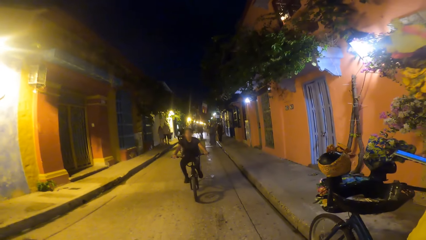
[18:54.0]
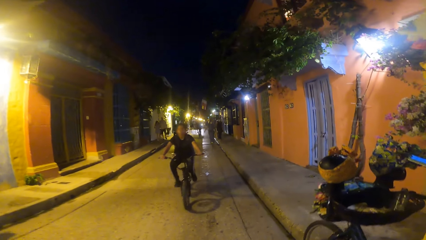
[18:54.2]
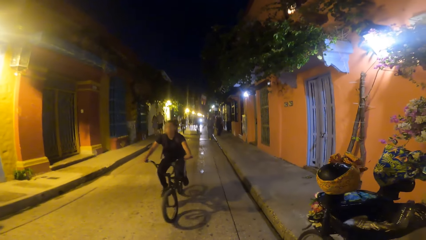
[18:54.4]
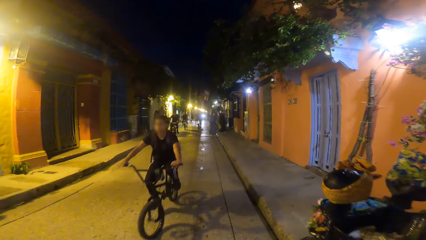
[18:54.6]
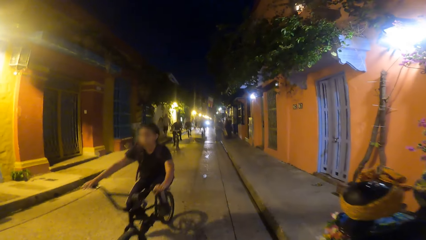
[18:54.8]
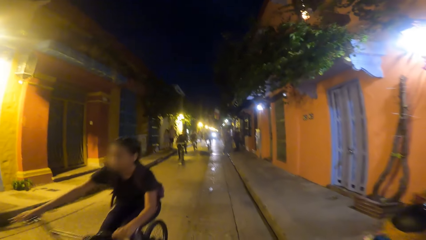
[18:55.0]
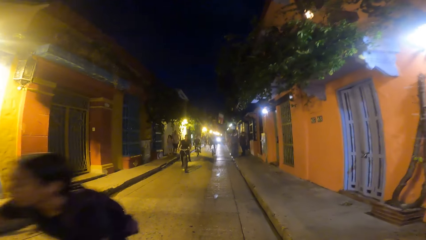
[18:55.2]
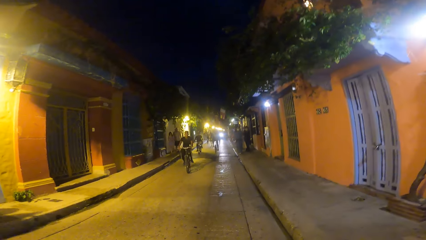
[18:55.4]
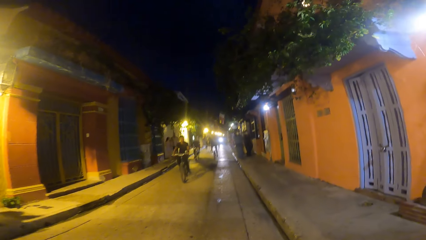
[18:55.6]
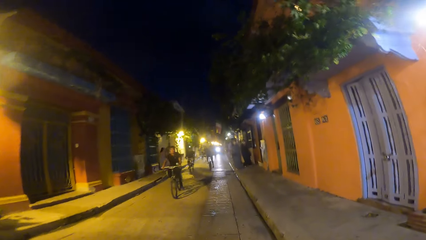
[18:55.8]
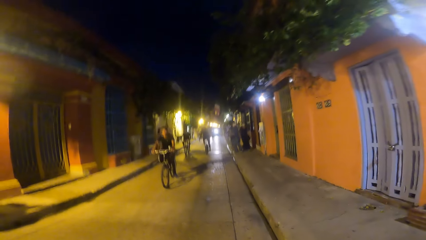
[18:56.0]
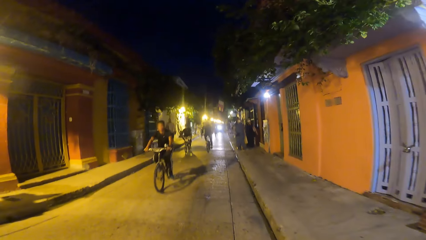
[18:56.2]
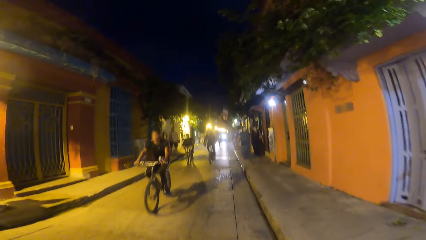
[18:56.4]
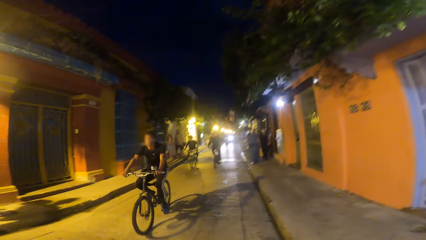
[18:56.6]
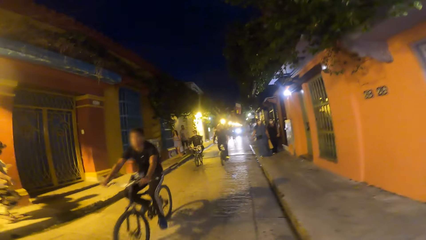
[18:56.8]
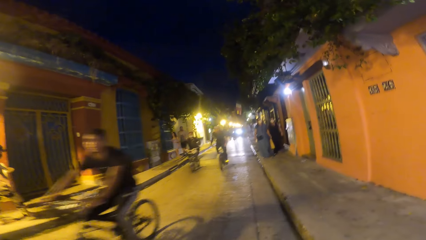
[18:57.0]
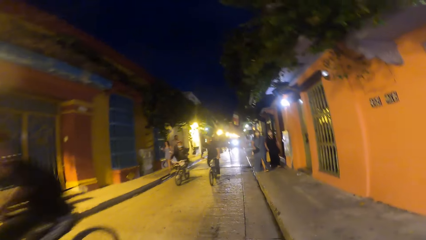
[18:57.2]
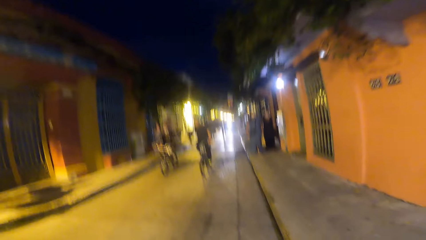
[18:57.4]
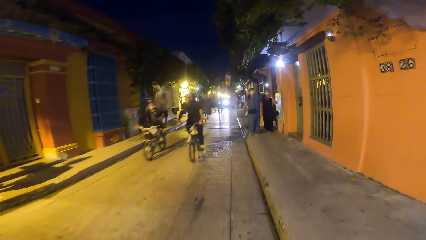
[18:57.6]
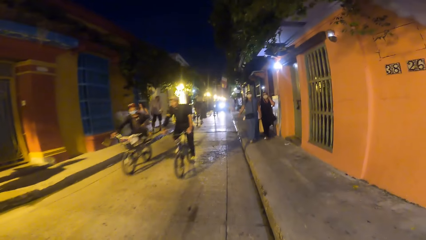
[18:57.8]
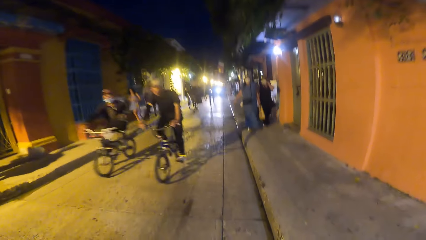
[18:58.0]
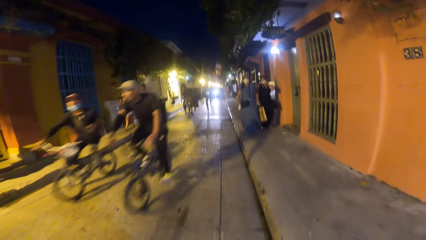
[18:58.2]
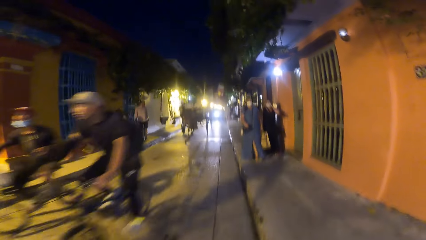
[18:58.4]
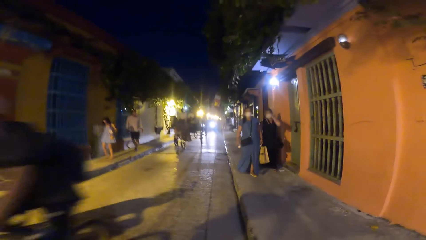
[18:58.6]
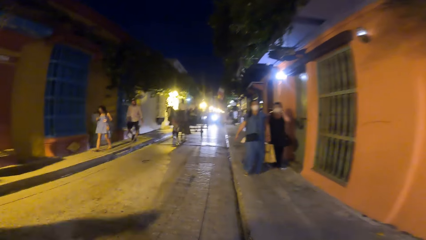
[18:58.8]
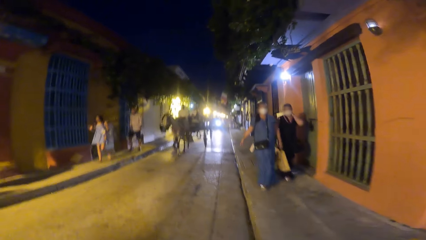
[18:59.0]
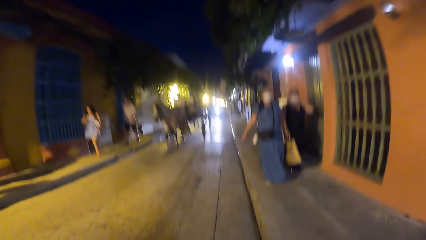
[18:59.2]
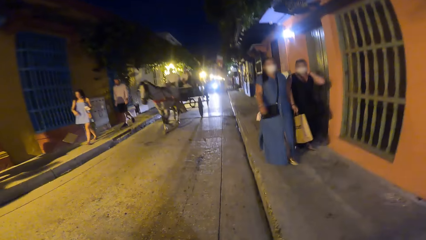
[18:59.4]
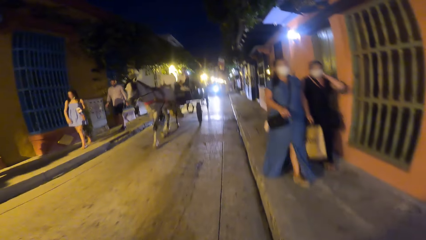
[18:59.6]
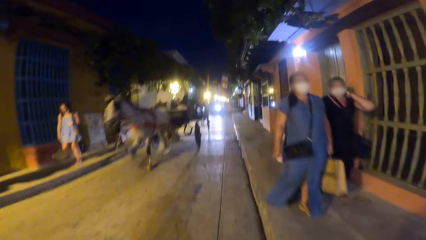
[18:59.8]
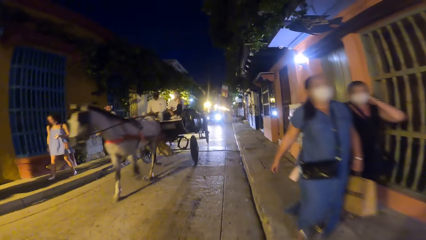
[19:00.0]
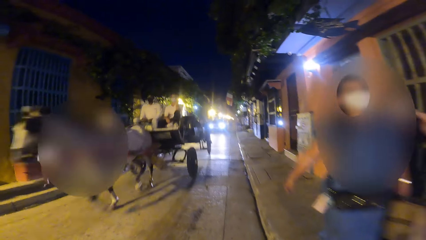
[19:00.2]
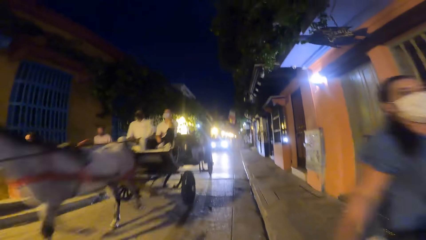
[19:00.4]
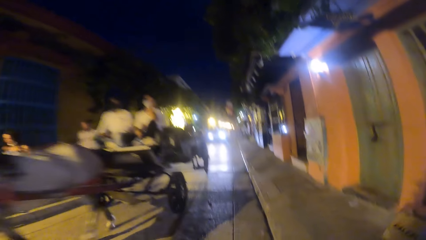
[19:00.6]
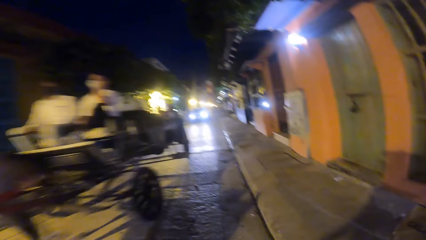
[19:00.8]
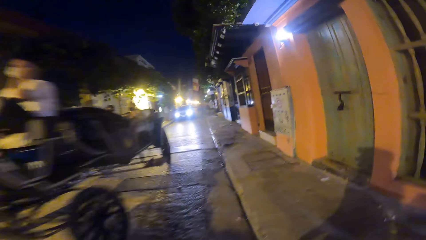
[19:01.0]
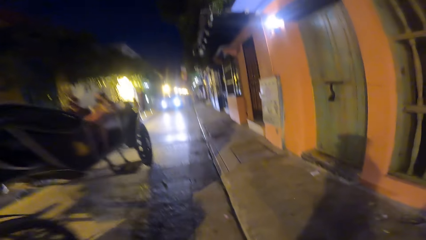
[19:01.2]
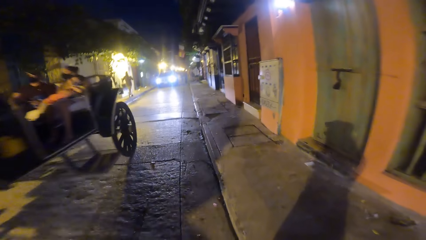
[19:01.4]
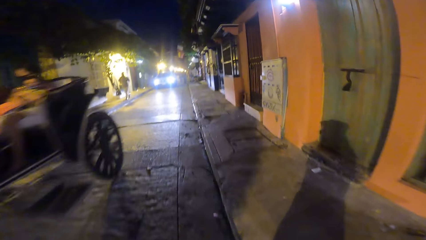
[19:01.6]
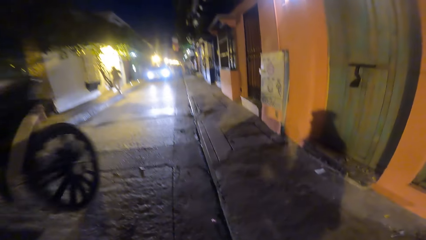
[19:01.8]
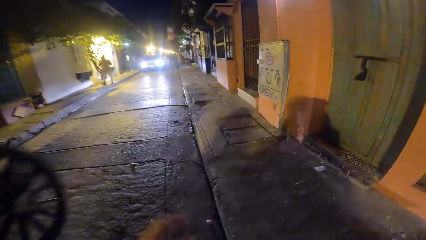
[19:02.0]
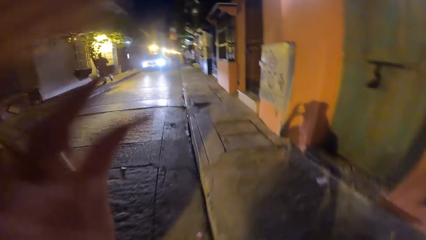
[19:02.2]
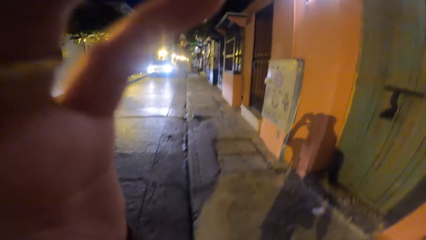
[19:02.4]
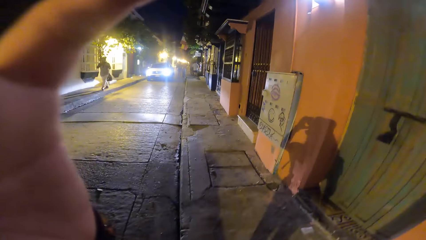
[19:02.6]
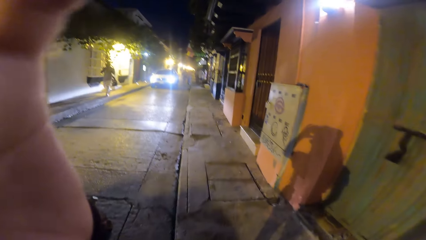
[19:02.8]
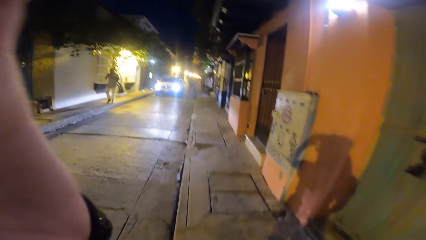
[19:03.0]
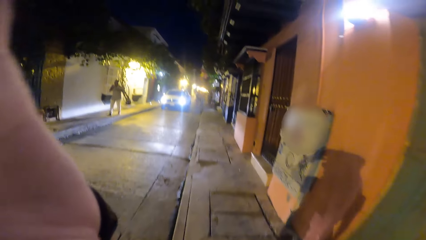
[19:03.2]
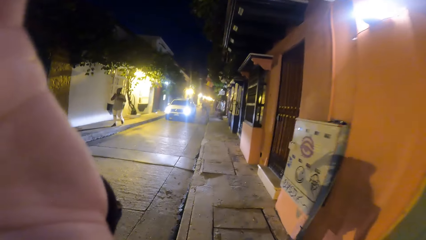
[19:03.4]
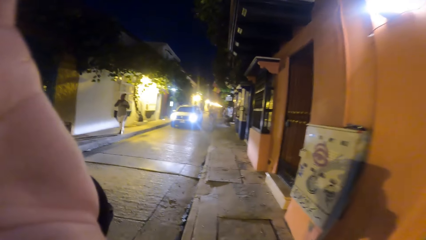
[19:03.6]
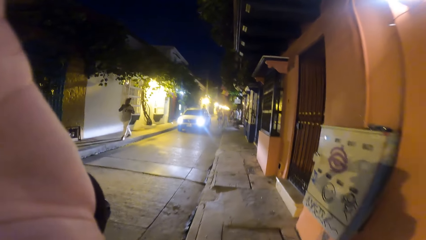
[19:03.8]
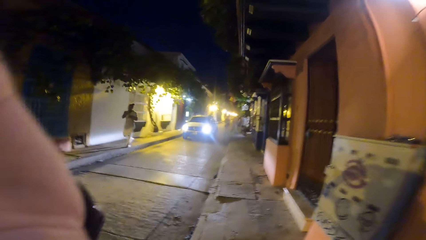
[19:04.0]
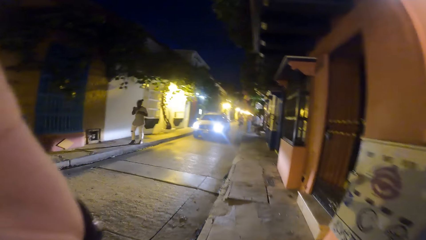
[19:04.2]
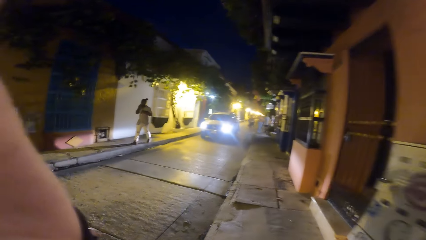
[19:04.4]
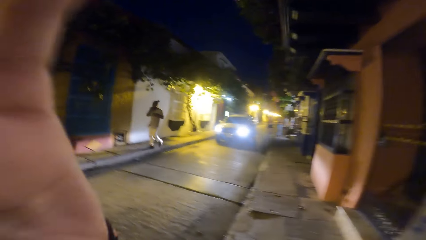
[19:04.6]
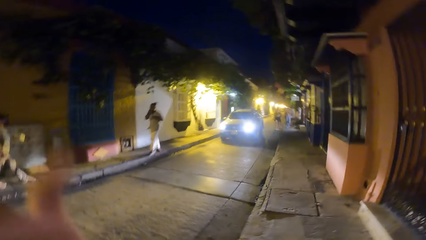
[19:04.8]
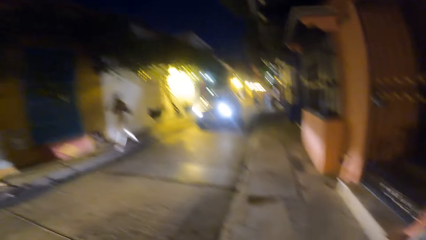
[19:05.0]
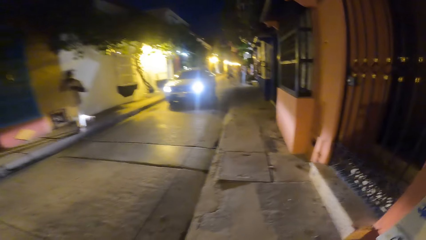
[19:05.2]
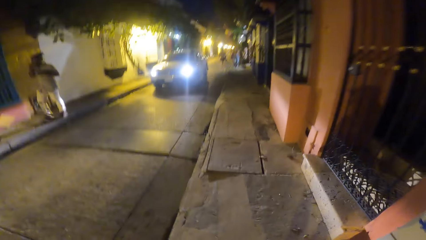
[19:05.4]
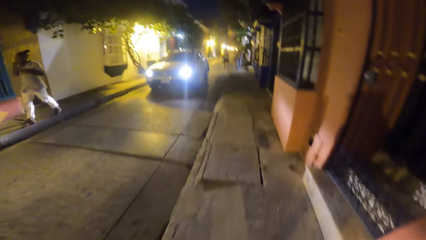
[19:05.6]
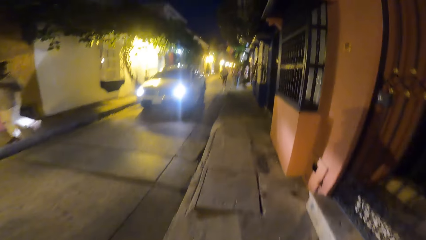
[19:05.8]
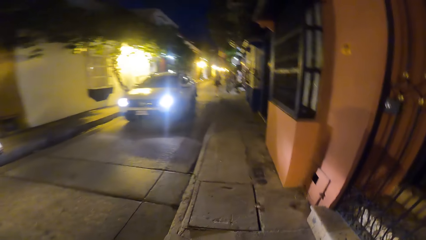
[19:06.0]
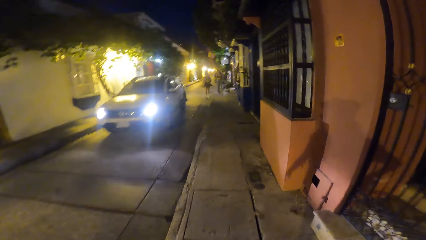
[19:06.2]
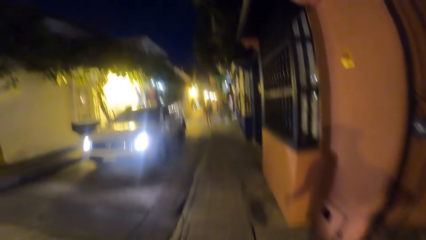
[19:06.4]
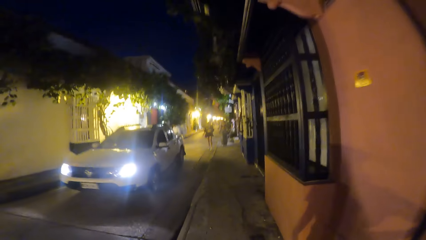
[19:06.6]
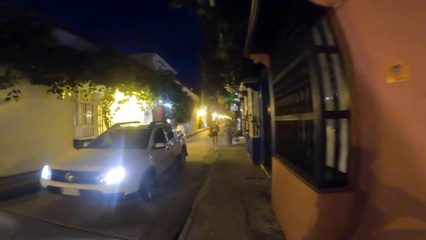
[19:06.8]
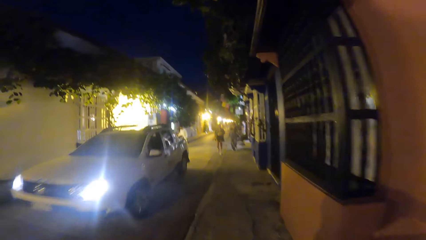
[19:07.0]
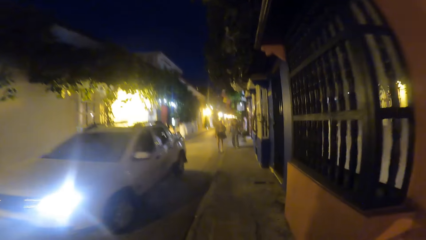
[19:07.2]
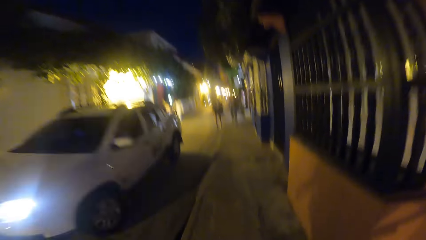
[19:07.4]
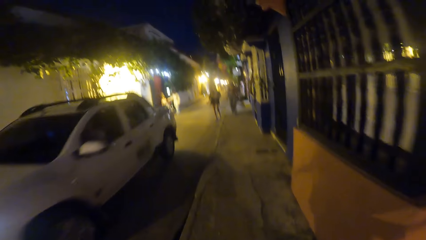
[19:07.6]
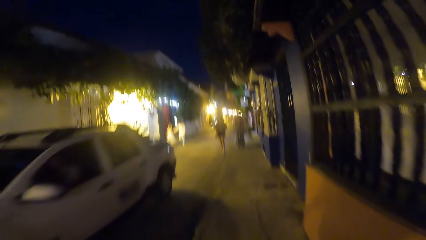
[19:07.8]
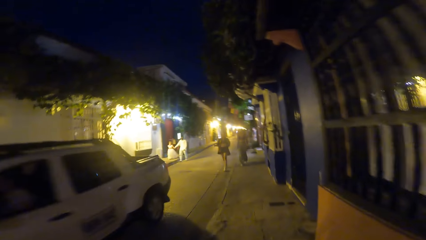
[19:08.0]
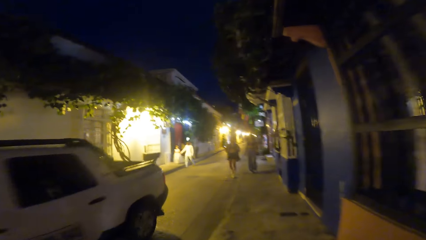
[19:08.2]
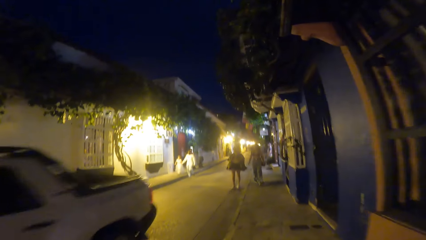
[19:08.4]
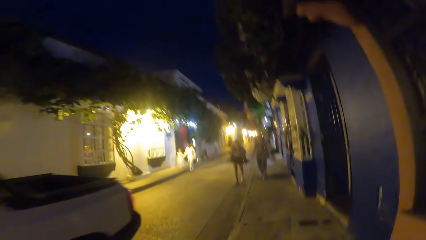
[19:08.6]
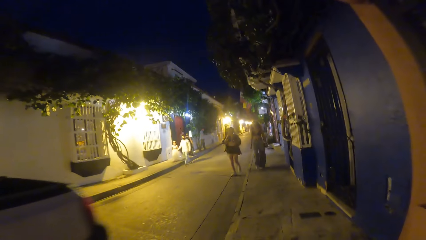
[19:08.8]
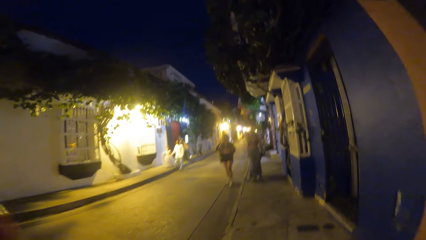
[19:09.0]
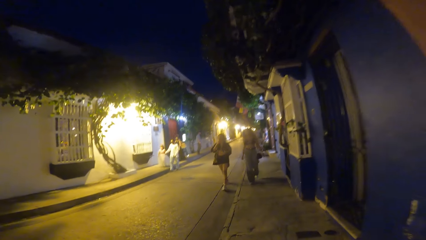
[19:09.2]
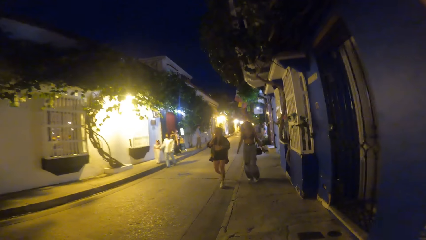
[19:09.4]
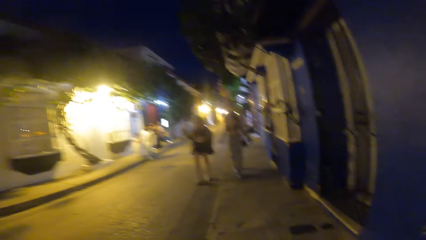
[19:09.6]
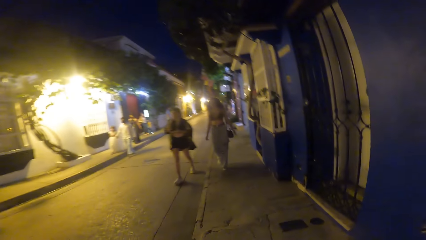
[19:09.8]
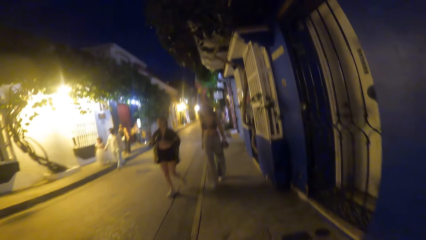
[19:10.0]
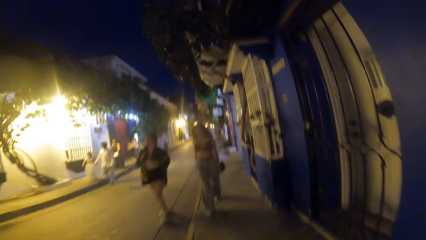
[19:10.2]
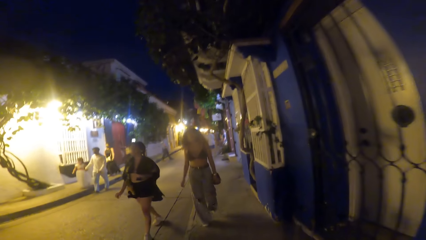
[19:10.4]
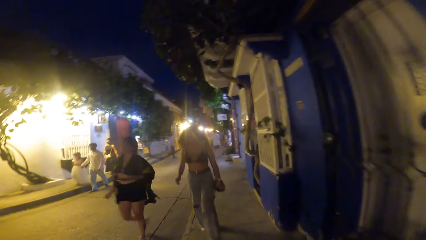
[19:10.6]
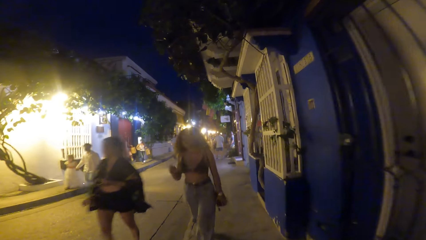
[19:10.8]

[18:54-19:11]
A woman rides a bicycle past the camera wearer. A man rides a bicycle past the camera wearer. Another man rides a bicycle past the camera wearer. Another man rides a bicycle past the camera wearer. Another man rides a chariot past the camera wearer. The camera wearer touches her head with her left hand. She adjusts the body camera. She walks on the sidewalk. A white pickup truck drives past the camera wearer.
